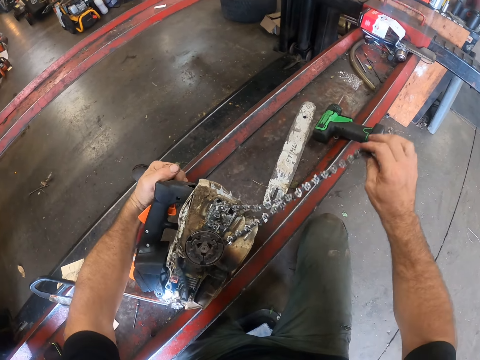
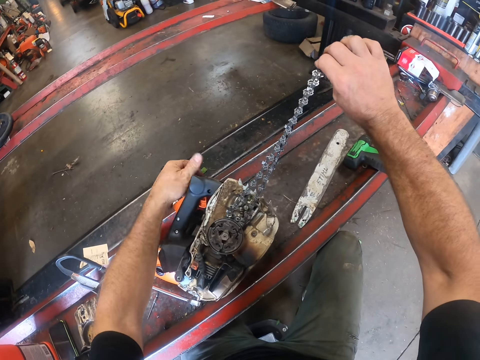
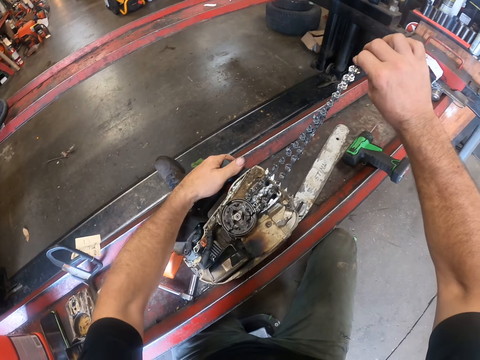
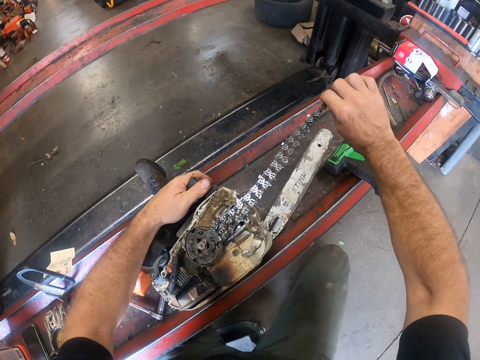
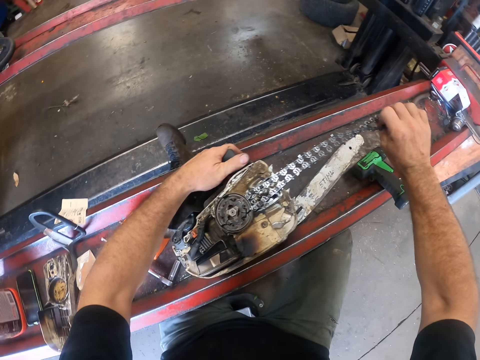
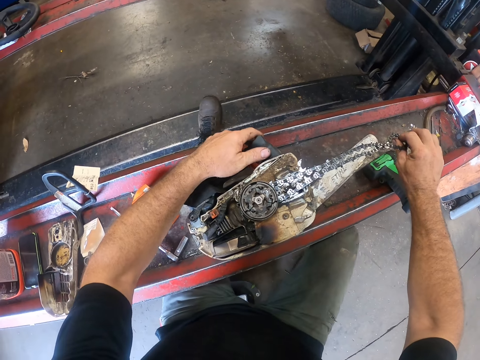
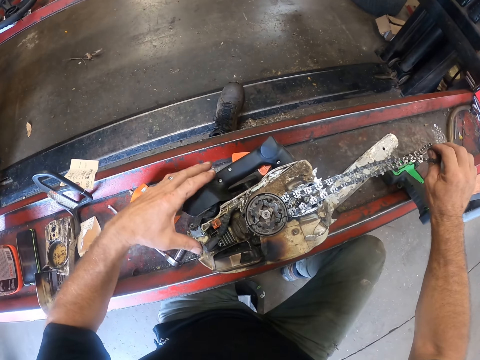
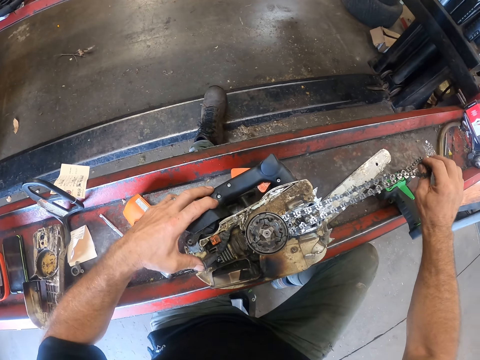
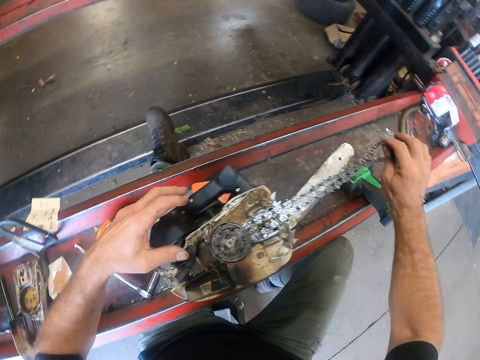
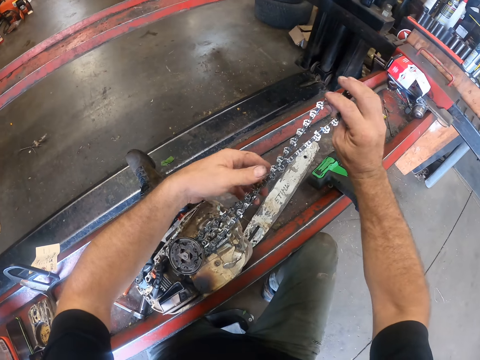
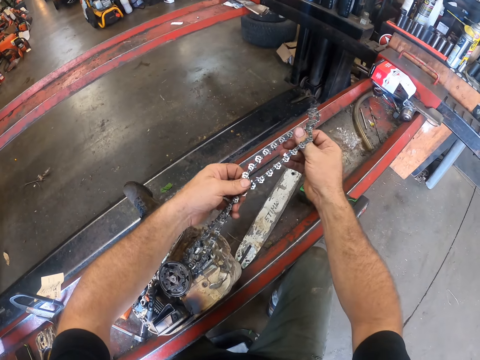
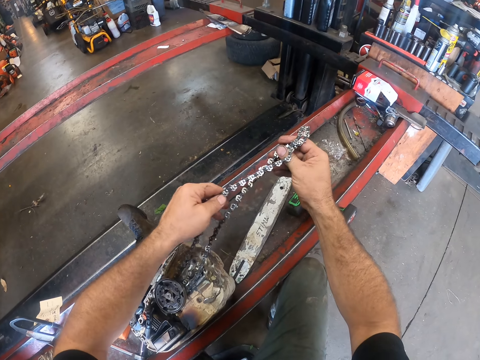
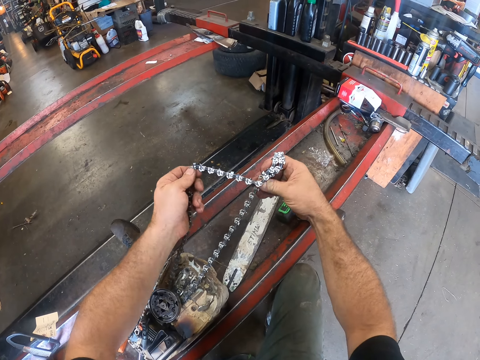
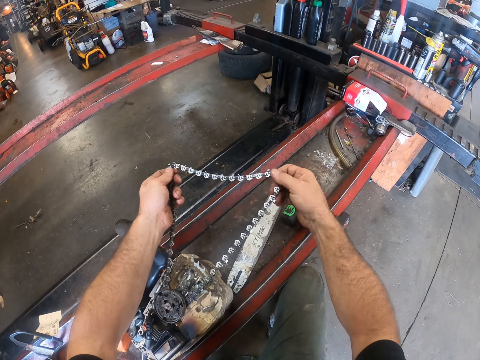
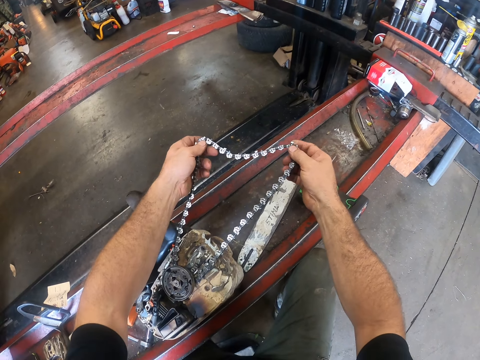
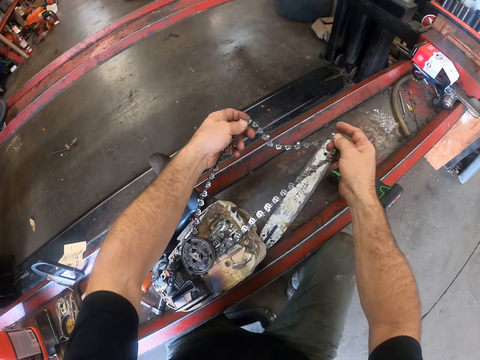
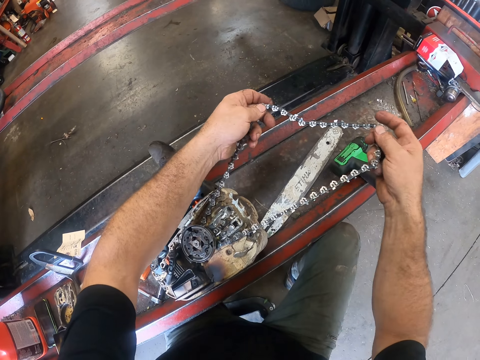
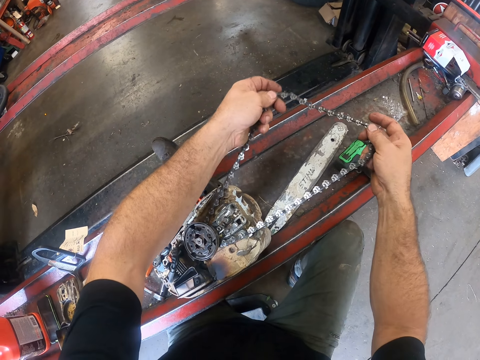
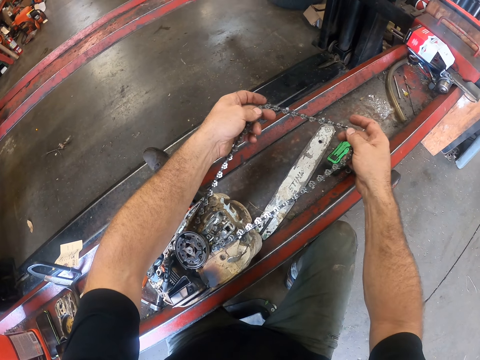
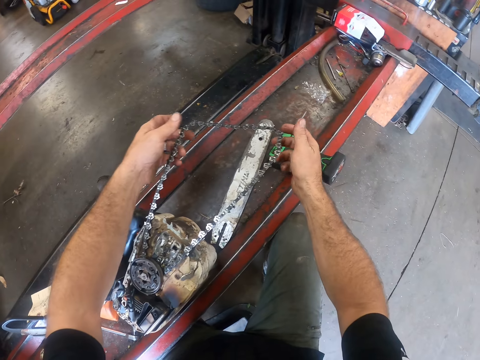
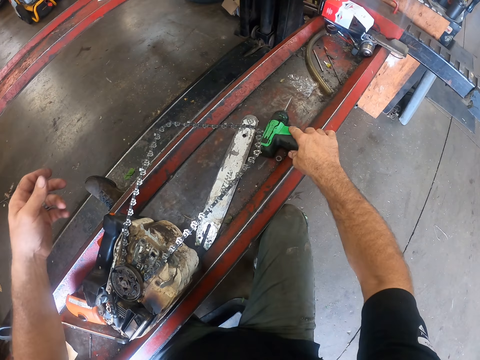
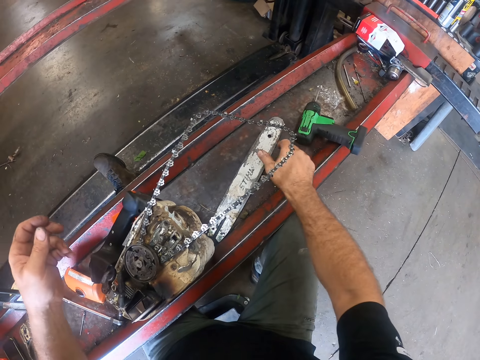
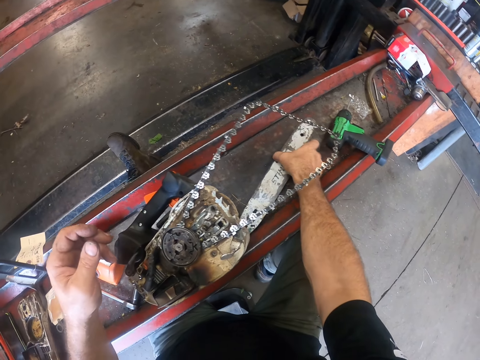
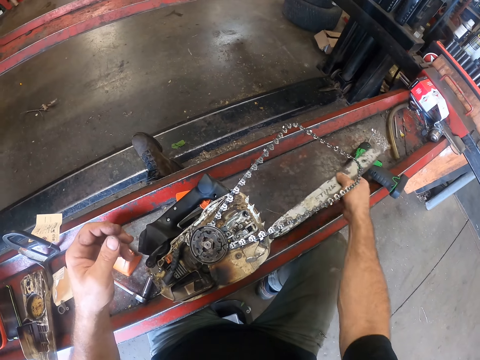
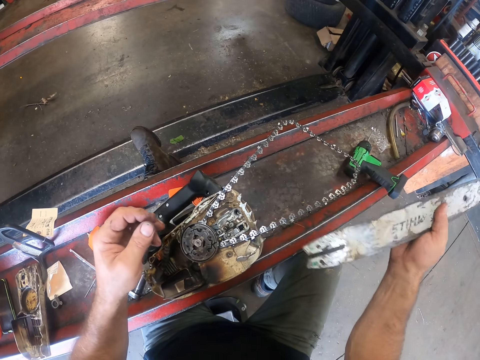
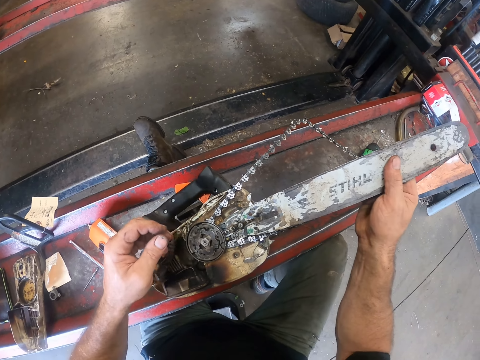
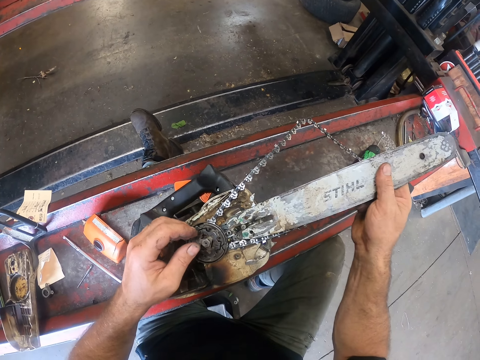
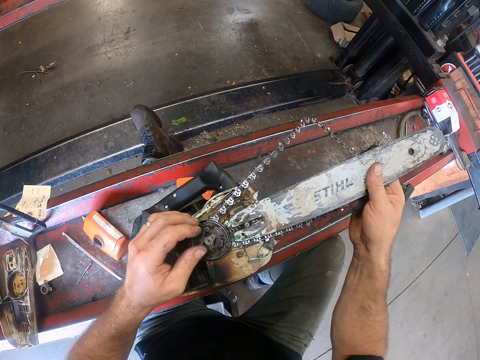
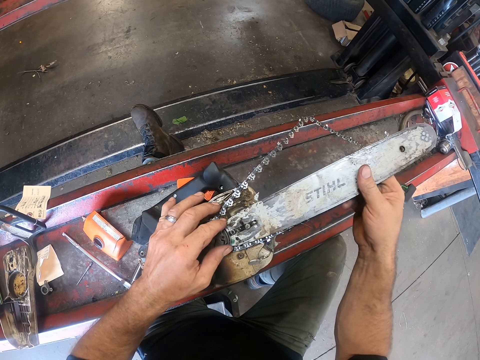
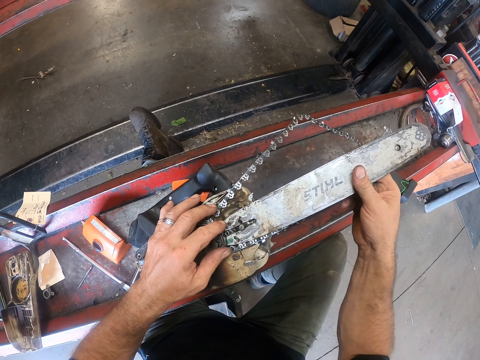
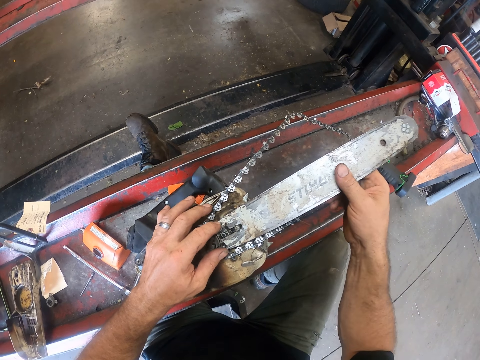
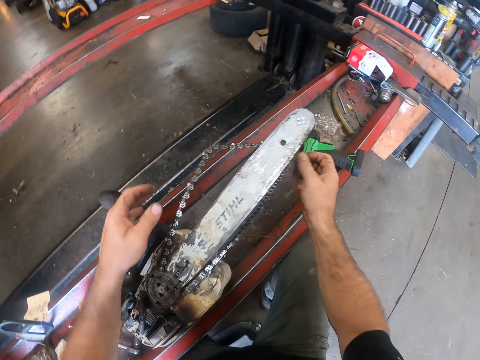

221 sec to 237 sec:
The camera wearer adjusts the chain of the chainsaw with both hands. He holds the saw chain with his left hand. He turns the saw chain. He moves the screwdriver gun on the work table with his right hand. He picks up the blade of the chainsaw or bar from the work table with his right hand. He tries to fix the blade of the chainsaw to the chainsaw with his right hand. He places the bar on the chainsaw. He fixes the blade of the chainsaw to the chainsaw with his right hand.

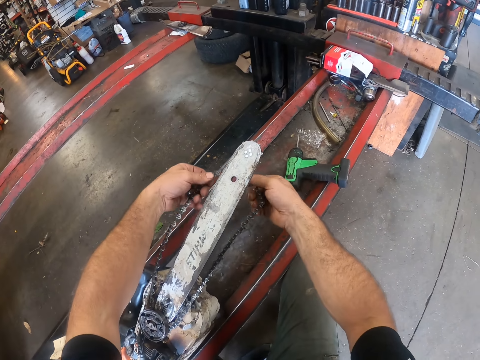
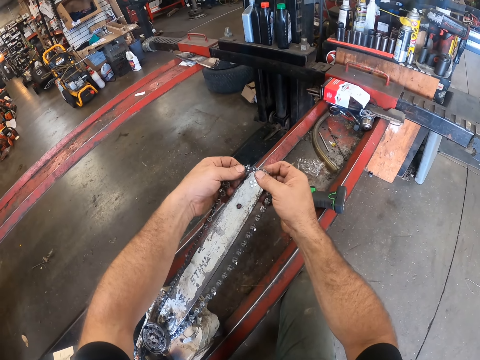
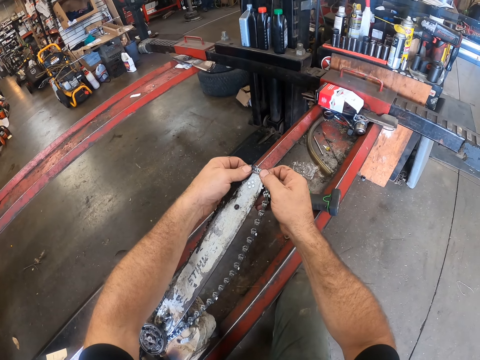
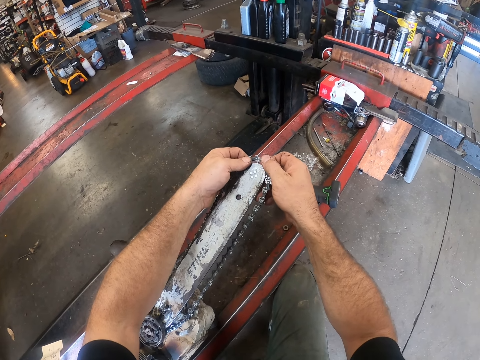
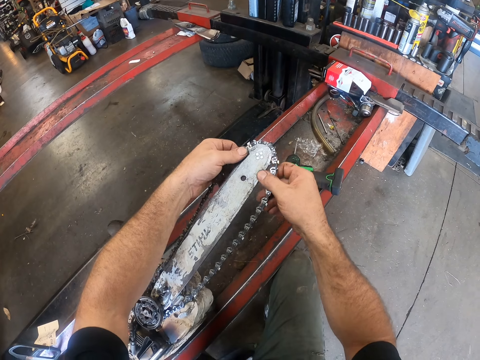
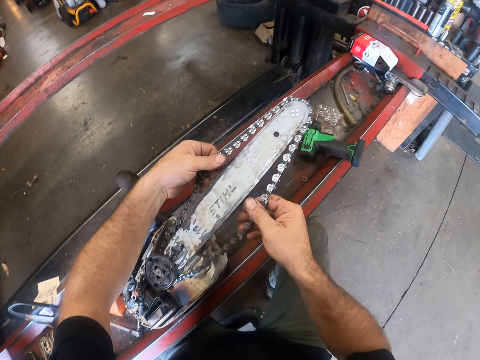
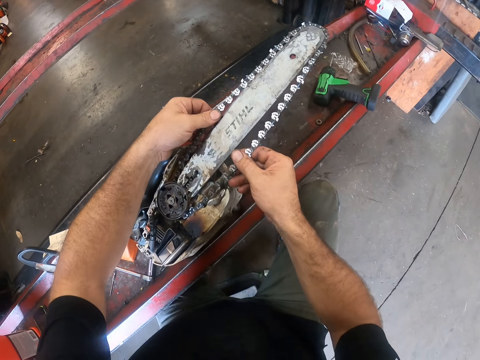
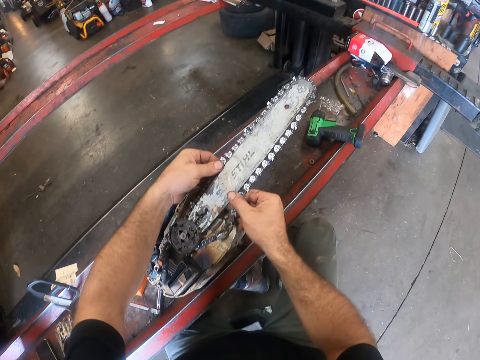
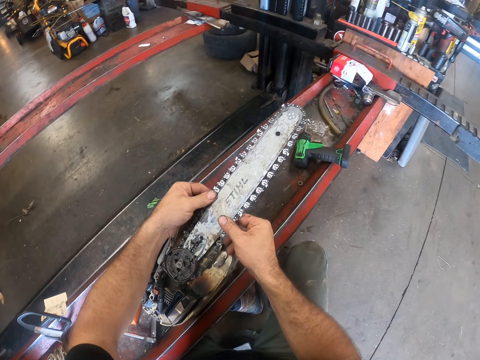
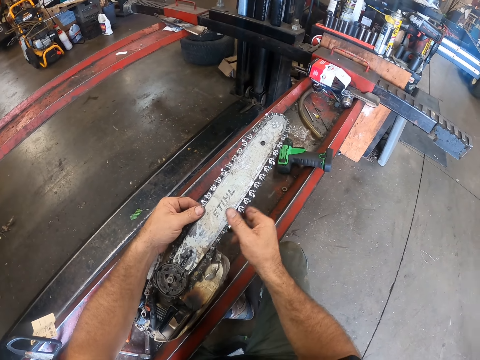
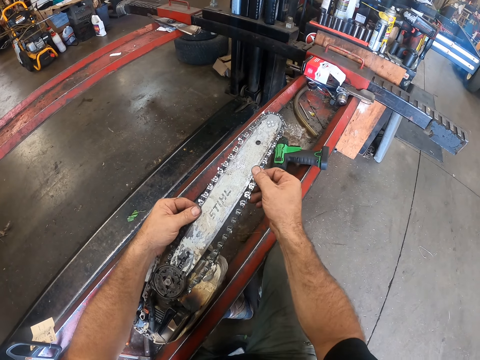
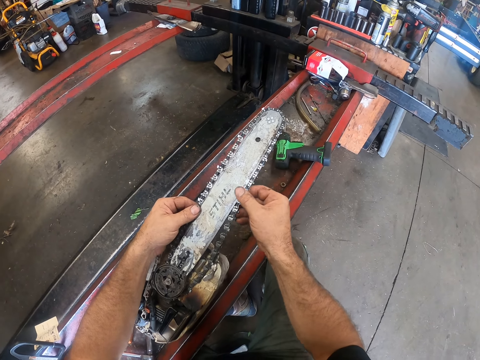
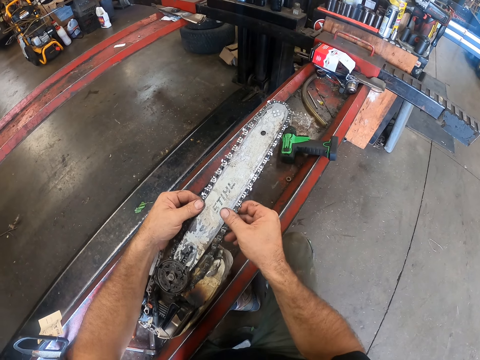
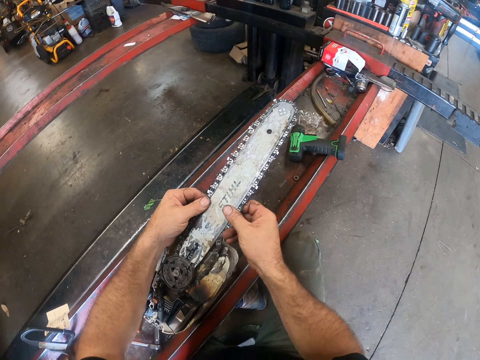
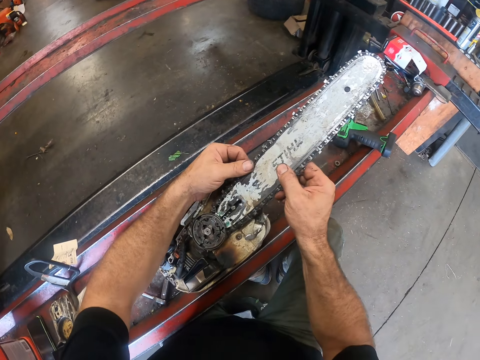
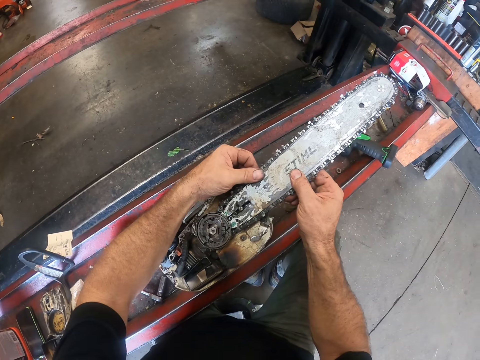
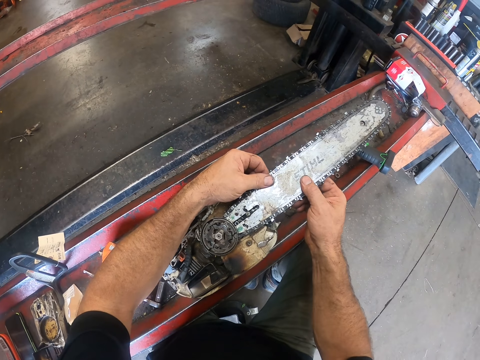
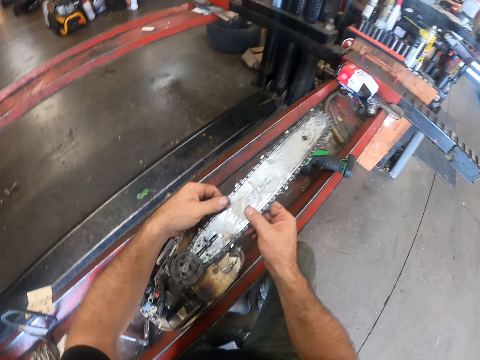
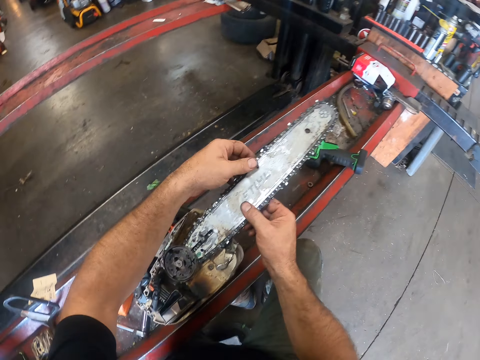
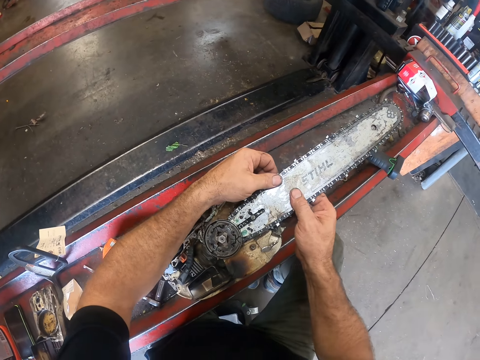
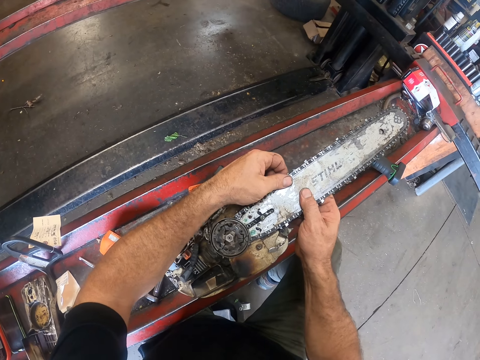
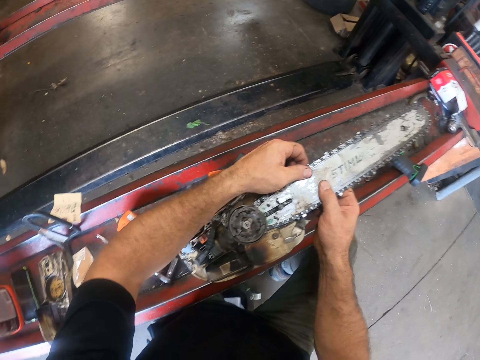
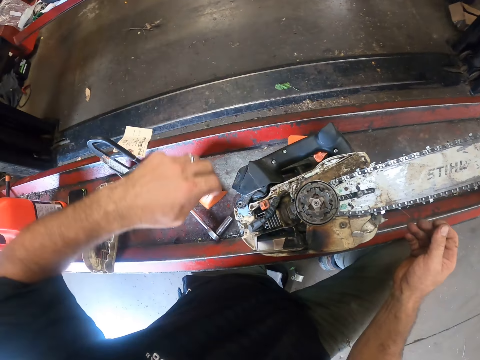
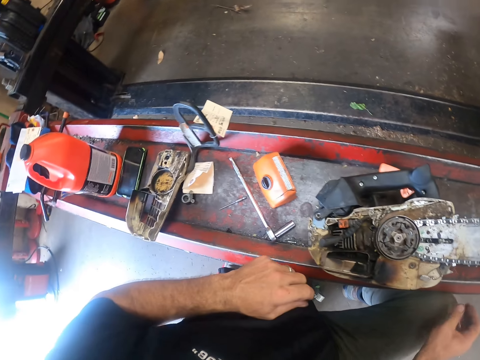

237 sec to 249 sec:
The camera wearer picks up the chain of the chainsaw with both hands. He fixes the chain of the chainsaw to the blade of the chainsaw with both hands. He moves his hands on the saw chain. He adjusts the blade of the chainsaw with both hands.
